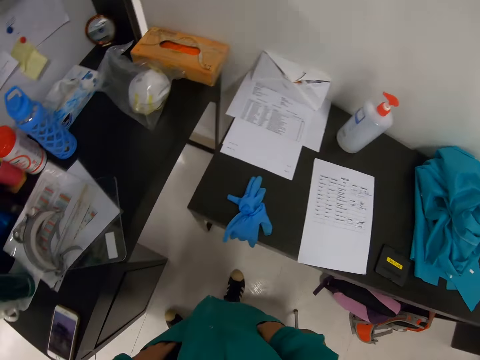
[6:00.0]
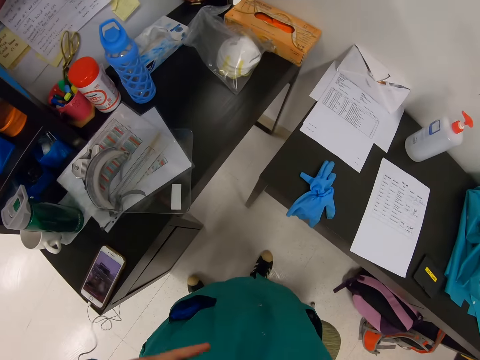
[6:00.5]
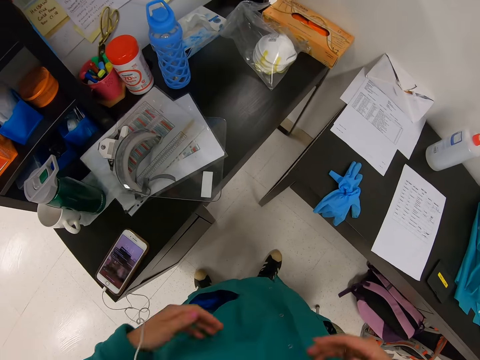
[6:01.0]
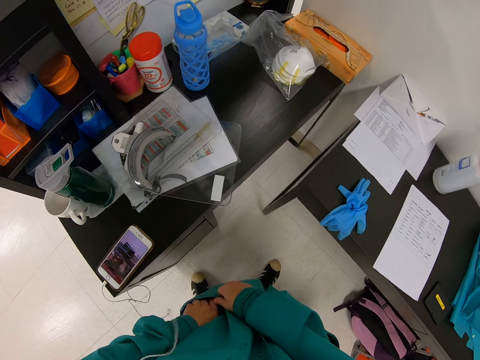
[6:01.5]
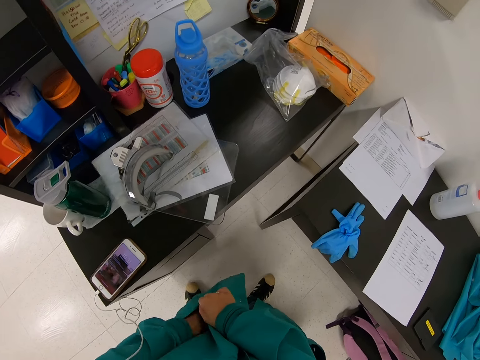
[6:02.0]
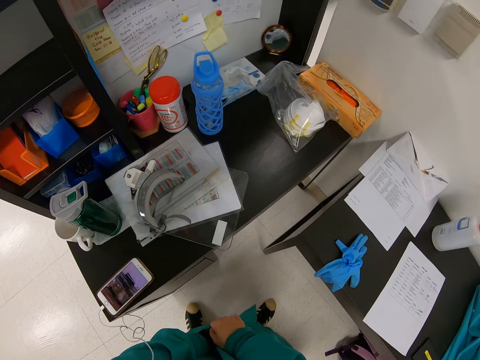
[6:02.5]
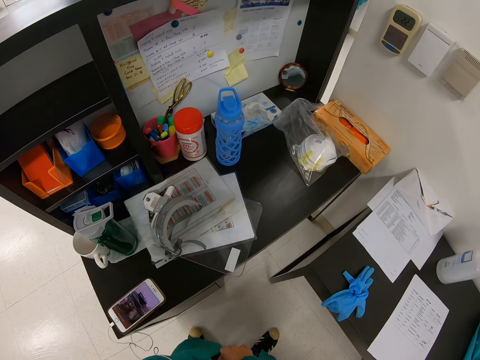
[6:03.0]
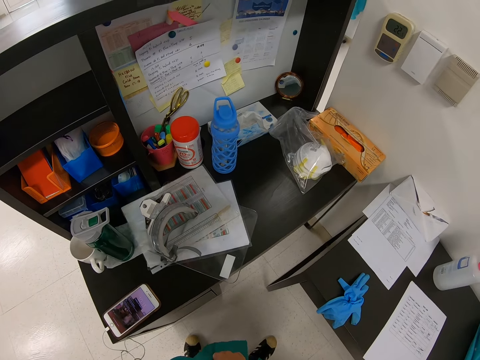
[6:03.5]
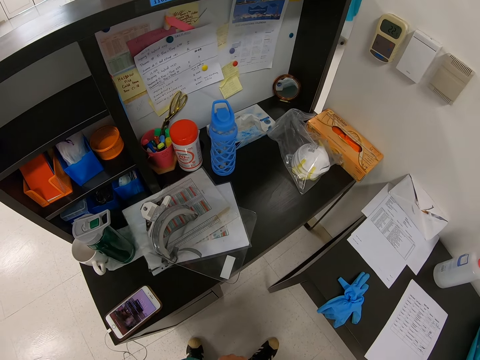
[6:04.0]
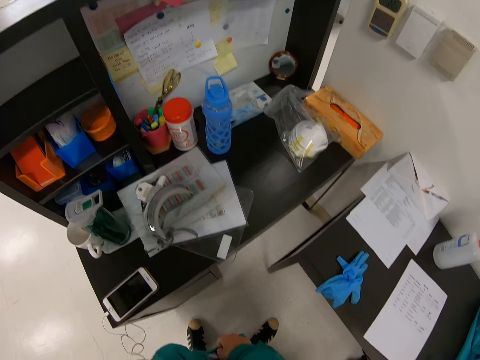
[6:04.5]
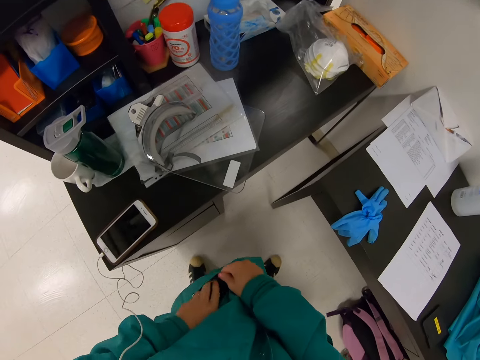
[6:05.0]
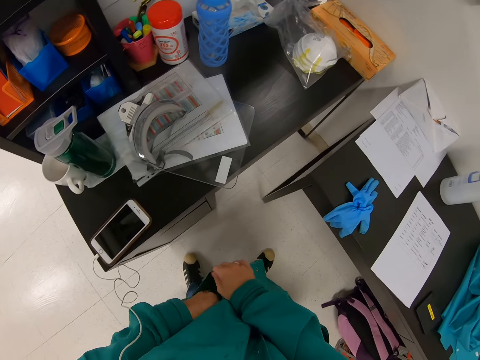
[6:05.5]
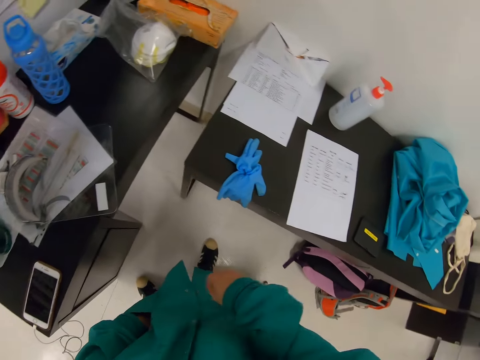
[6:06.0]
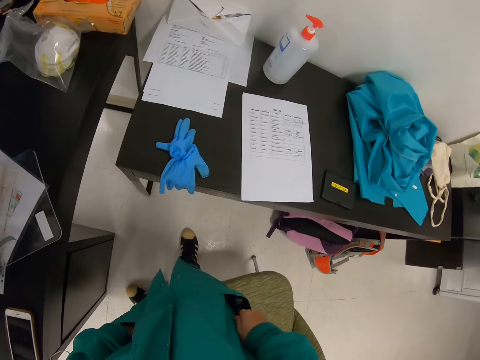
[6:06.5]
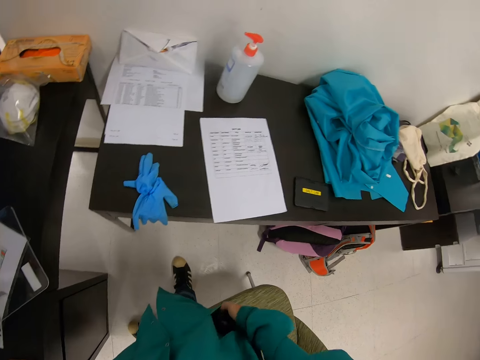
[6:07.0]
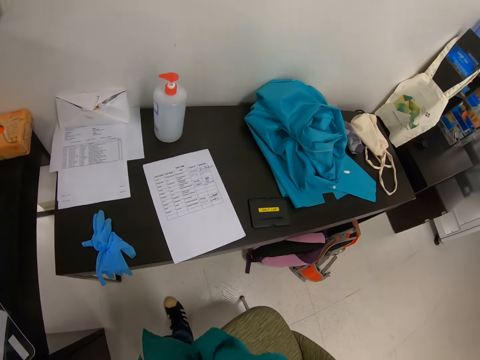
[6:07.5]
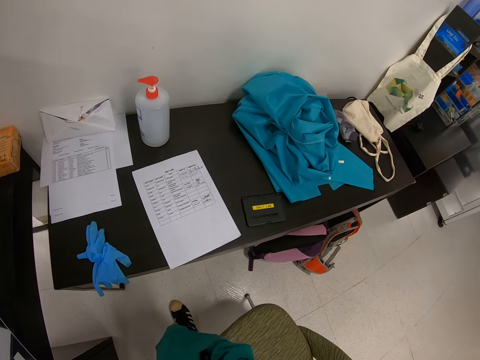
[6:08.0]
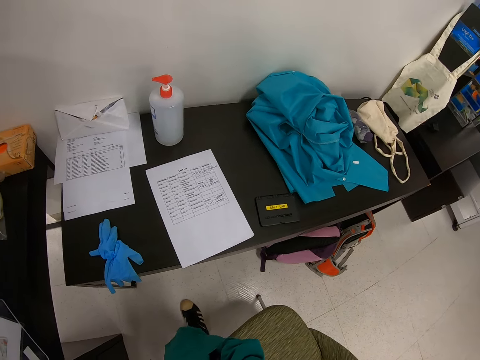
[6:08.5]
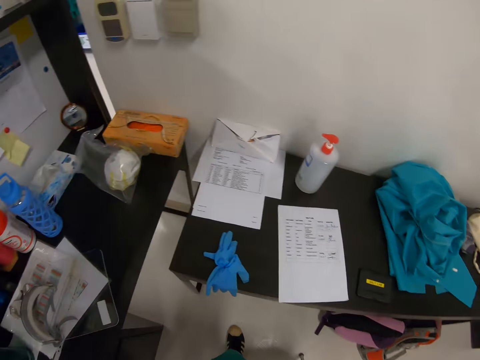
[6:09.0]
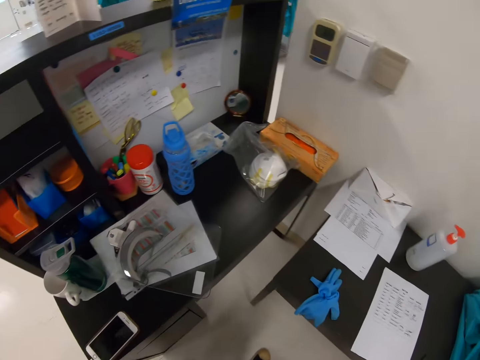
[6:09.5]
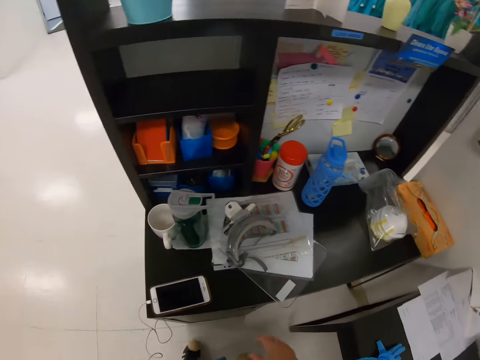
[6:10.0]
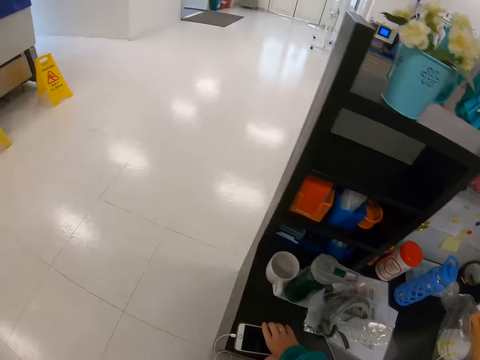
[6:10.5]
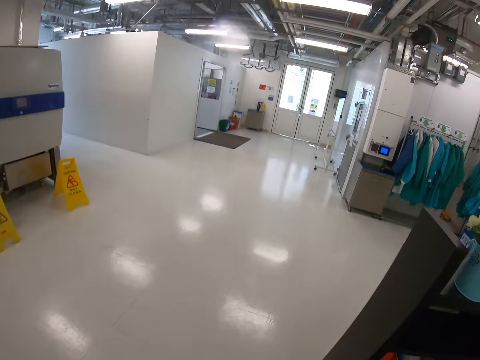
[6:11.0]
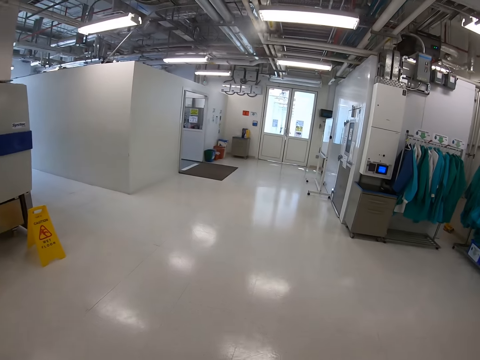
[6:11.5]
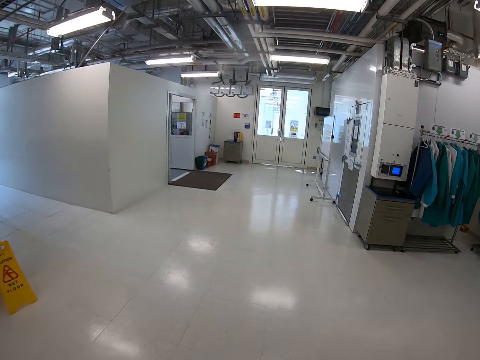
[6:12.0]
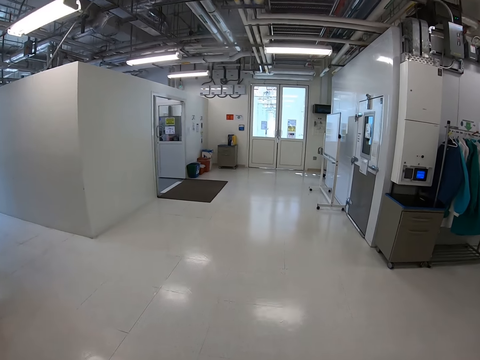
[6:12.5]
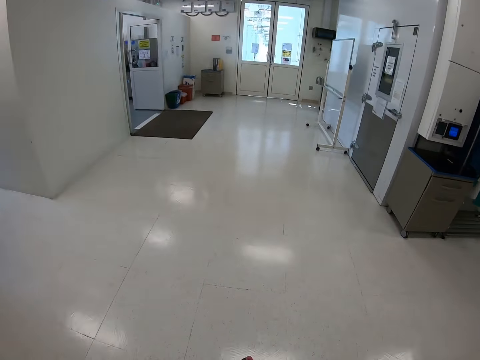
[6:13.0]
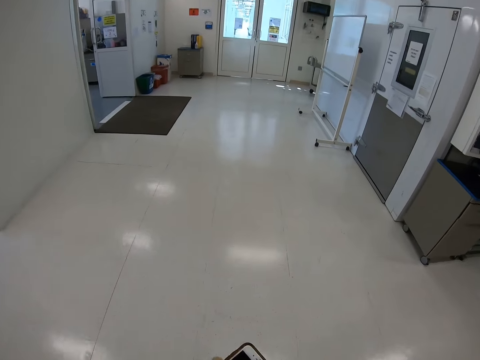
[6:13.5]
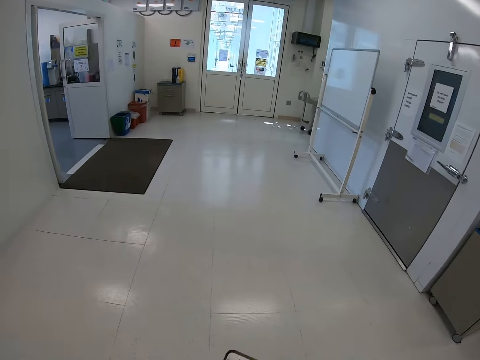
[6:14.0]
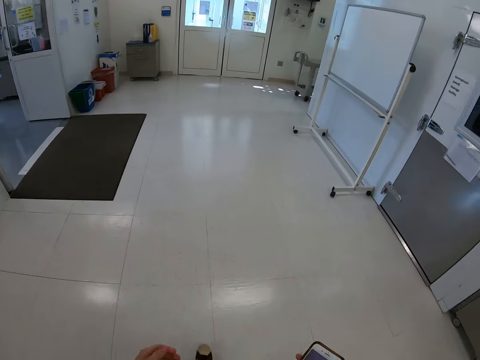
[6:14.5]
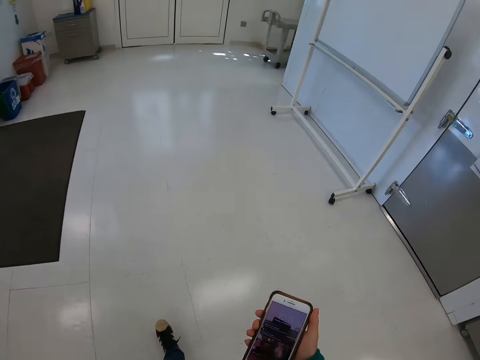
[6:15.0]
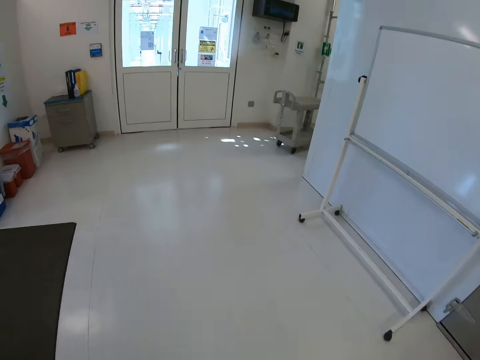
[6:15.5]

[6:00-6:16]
The camera wearer puts his hand in a pocket. He looks around a room. He adjusts his hand in the pocket. He looks around the room. He picks up his phone from a table. He walks around the room.

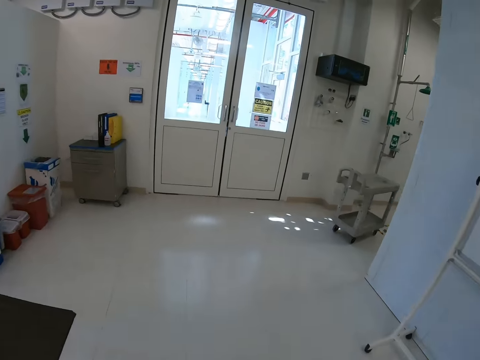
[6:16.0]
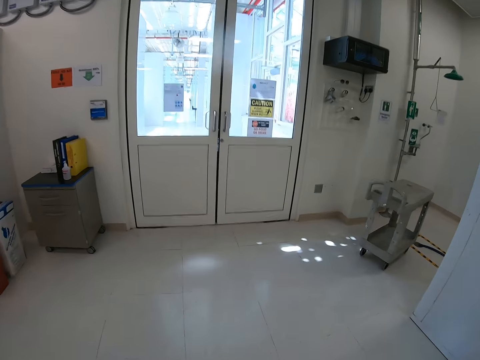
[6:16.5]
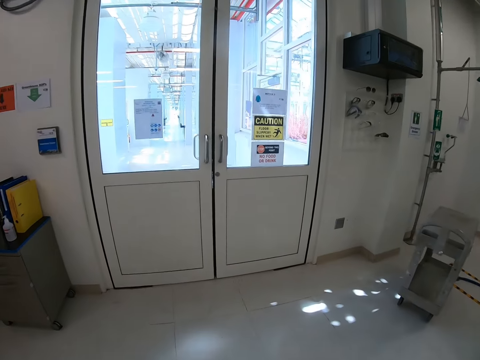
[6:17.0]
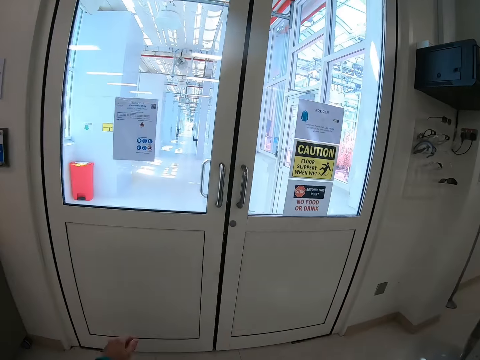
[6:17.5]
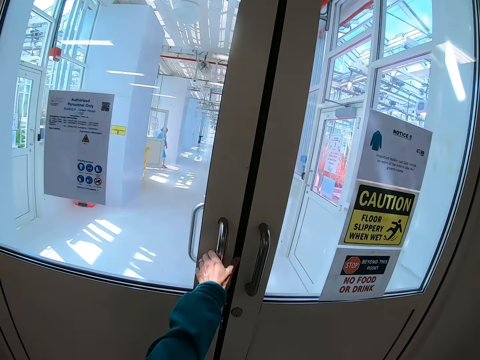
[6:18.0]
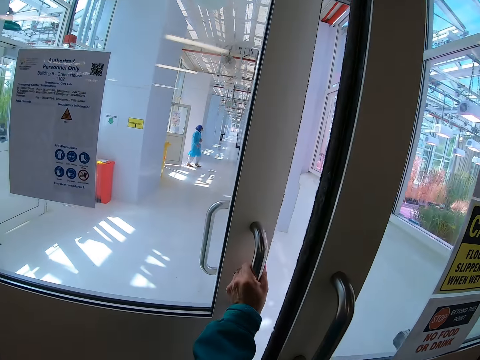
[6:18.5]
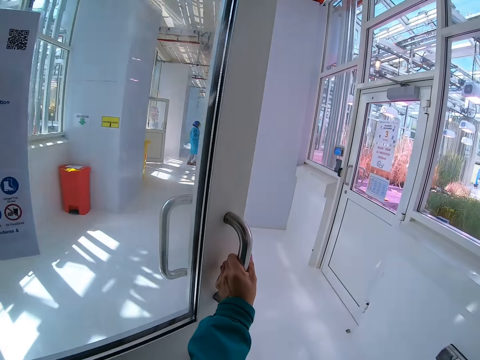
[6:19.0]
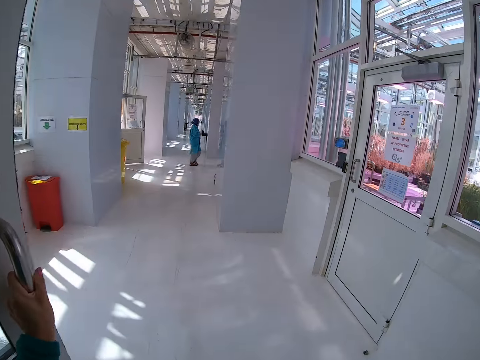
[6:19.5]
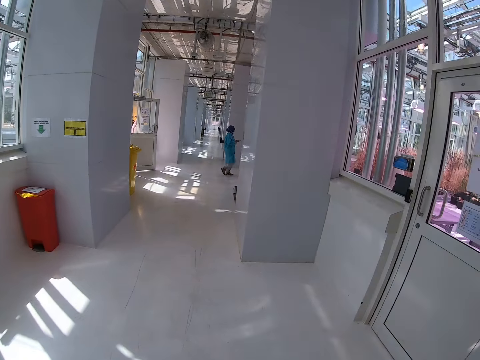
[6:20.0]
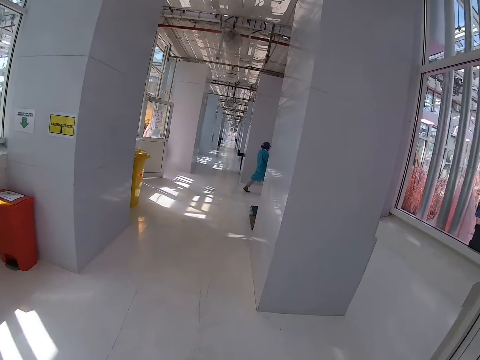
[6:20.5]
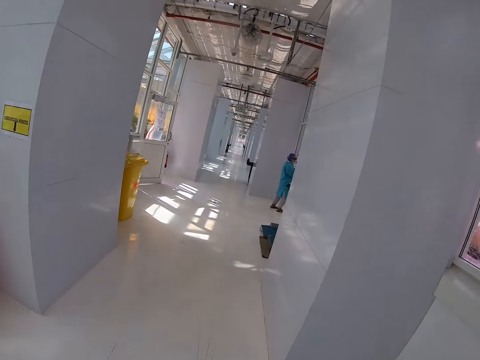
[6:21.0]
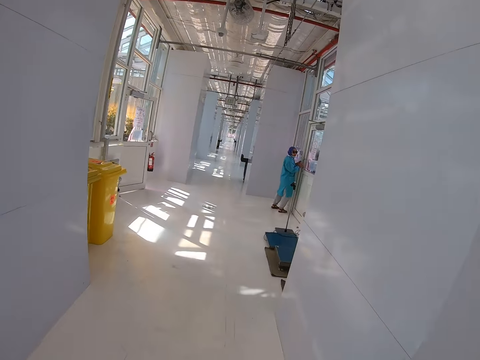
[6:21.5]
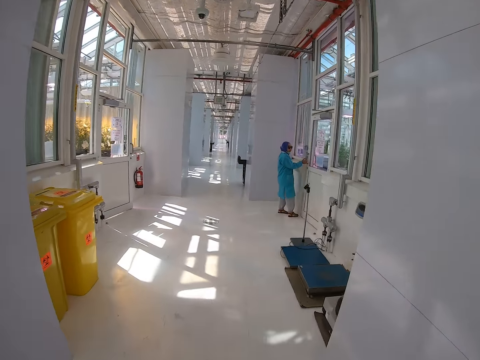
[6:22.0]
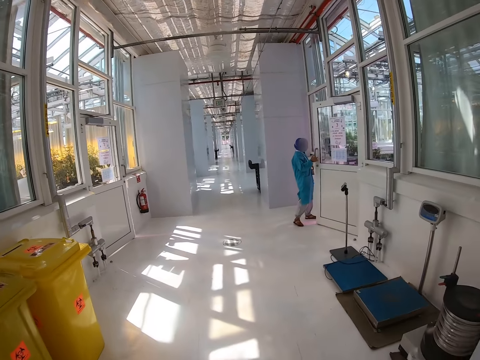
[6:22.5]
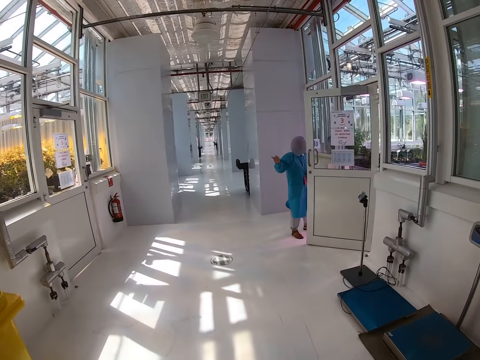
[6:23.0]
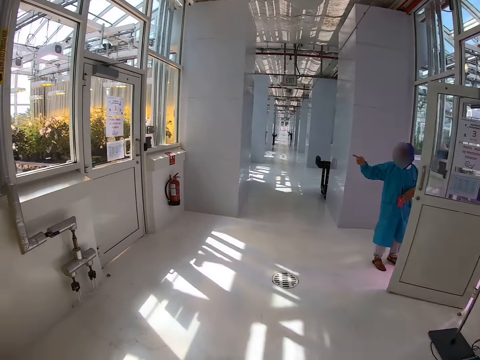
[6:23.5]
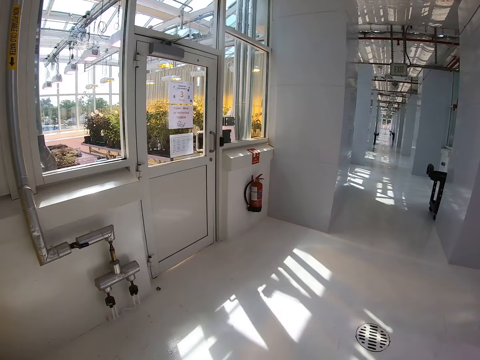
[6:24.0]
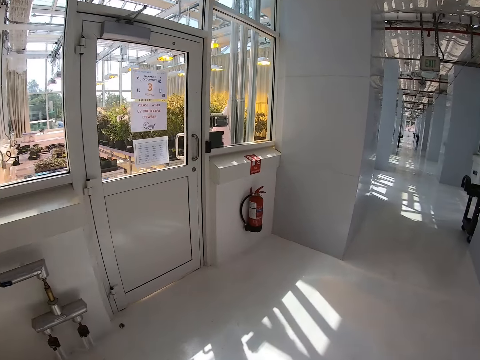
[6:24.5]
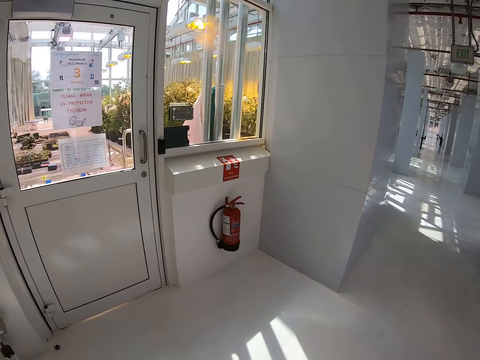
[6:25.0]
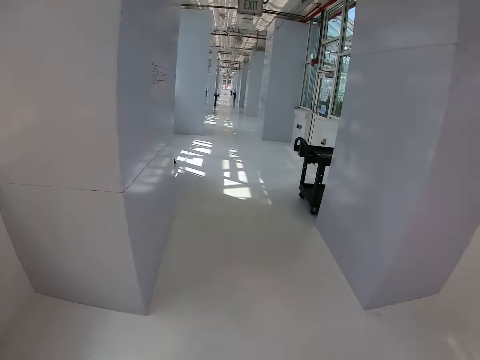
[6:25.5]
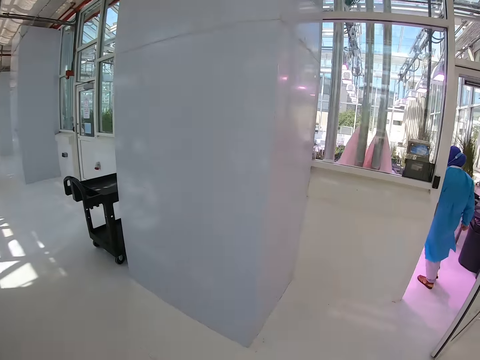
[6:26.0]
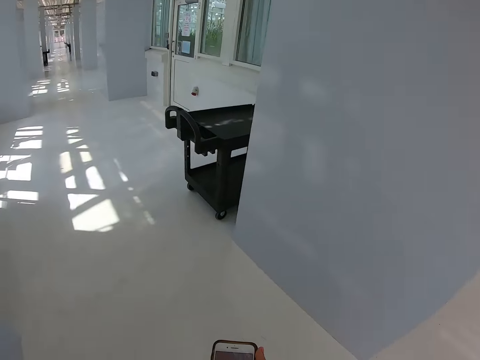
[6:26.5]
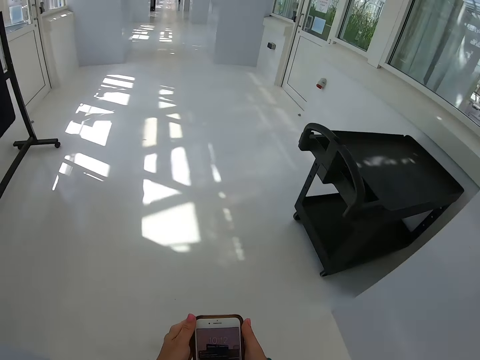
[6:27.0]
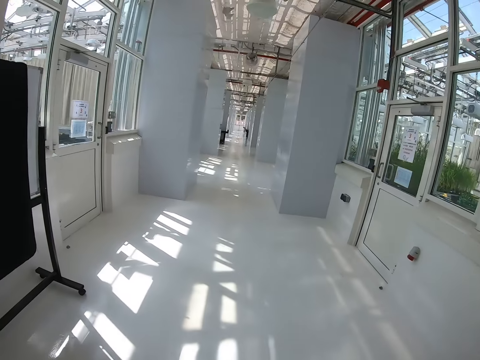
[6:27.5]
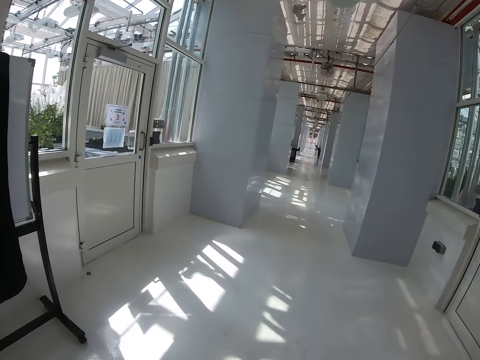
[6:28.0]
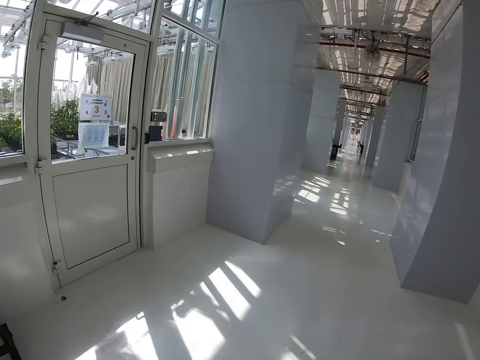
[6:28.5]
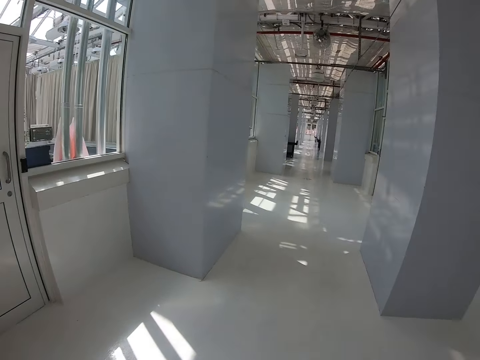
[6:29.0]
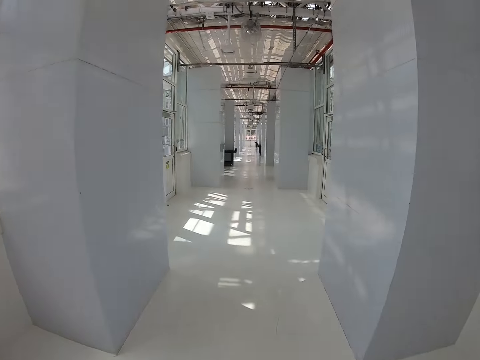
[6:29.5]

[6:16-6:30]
The camera wearer opens a door with his hand. A lady walks across the corridor. The camera wearer walks around the corridor. The lady opens the door with her hand, and points at the window. The camera wearer walks on the floor. He operates a phone with his hand, and walks around the corridor.
